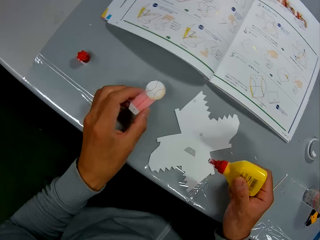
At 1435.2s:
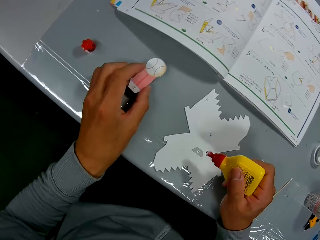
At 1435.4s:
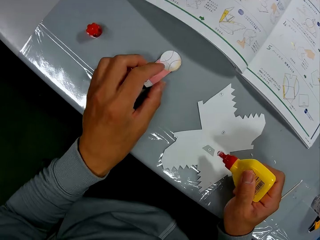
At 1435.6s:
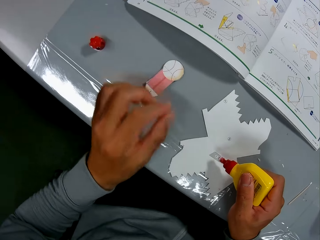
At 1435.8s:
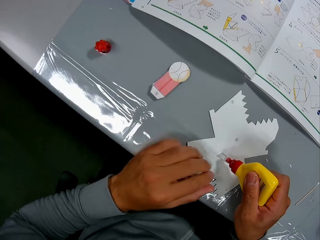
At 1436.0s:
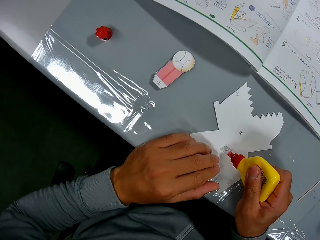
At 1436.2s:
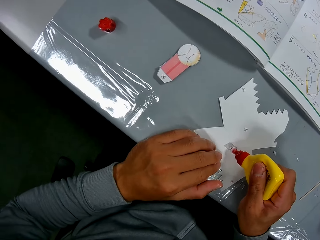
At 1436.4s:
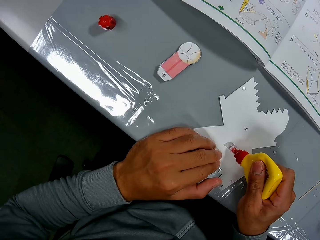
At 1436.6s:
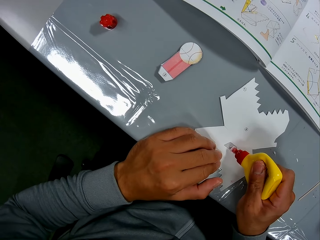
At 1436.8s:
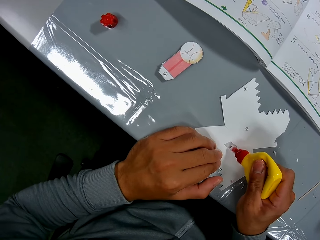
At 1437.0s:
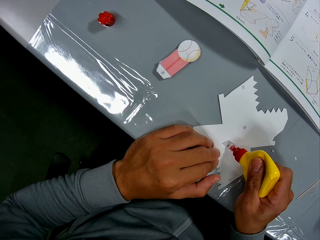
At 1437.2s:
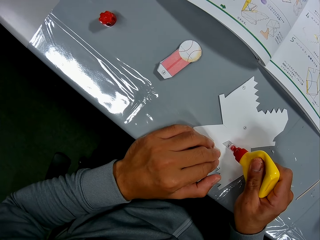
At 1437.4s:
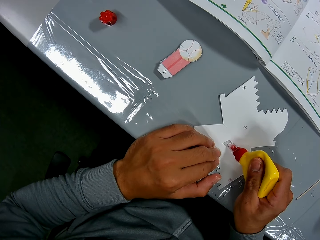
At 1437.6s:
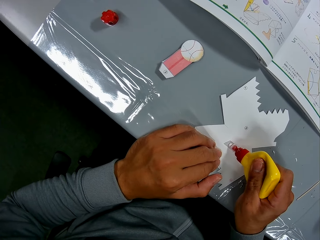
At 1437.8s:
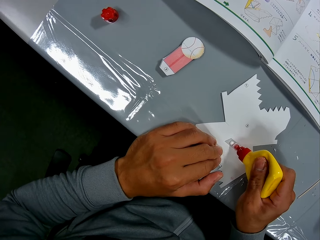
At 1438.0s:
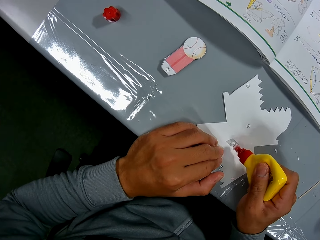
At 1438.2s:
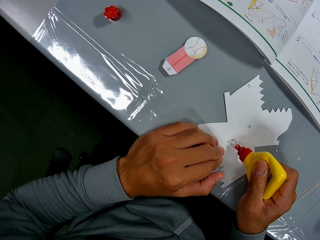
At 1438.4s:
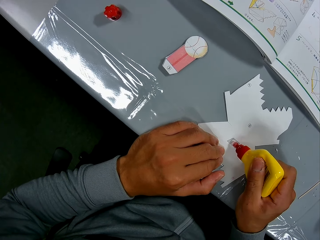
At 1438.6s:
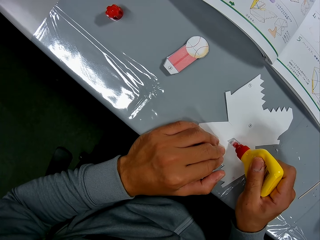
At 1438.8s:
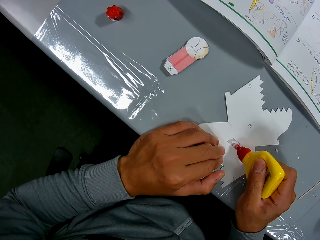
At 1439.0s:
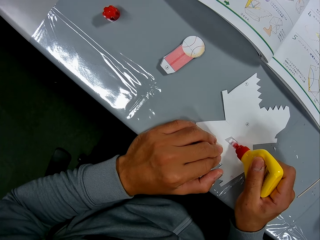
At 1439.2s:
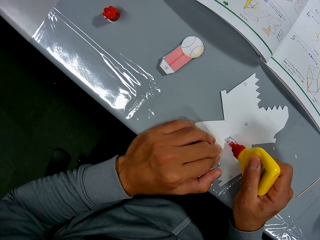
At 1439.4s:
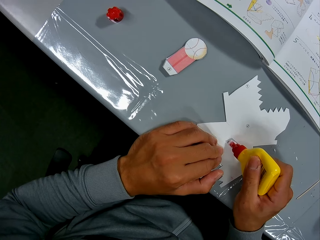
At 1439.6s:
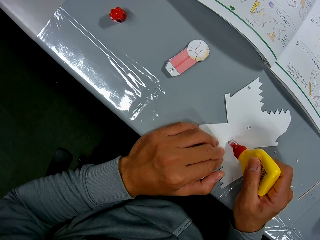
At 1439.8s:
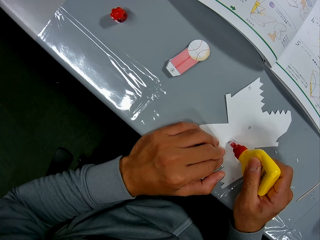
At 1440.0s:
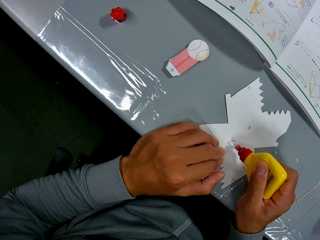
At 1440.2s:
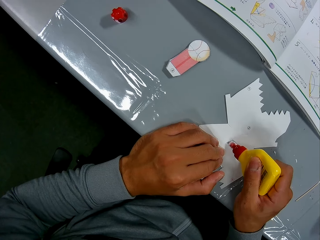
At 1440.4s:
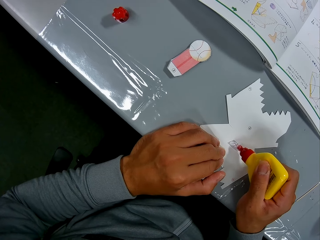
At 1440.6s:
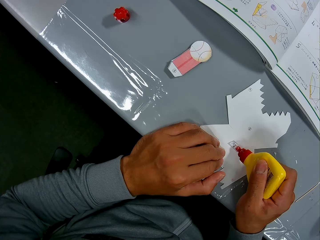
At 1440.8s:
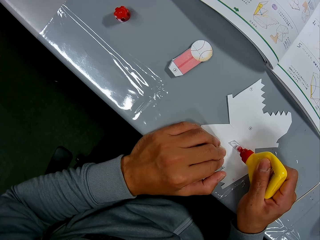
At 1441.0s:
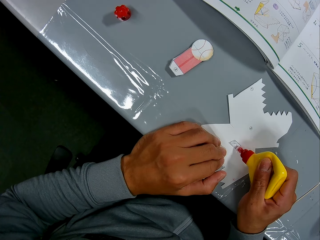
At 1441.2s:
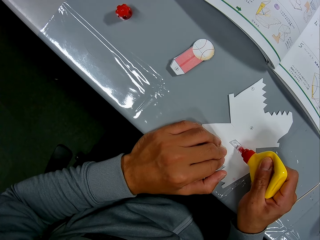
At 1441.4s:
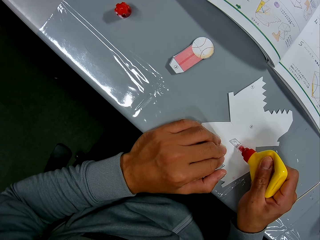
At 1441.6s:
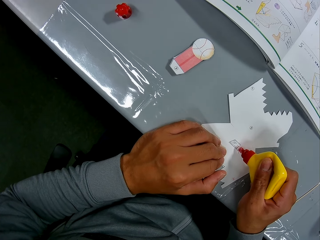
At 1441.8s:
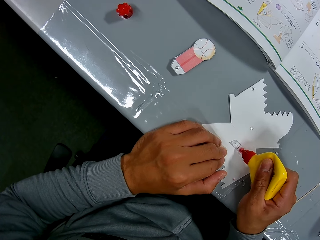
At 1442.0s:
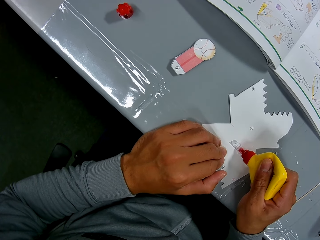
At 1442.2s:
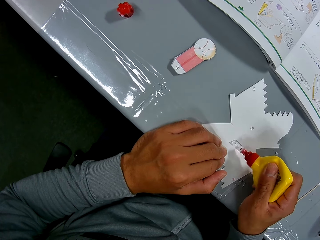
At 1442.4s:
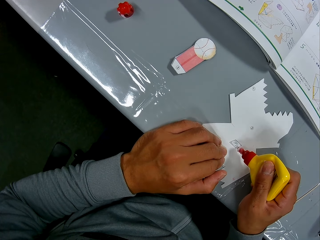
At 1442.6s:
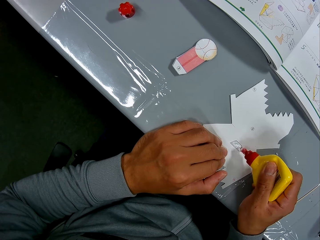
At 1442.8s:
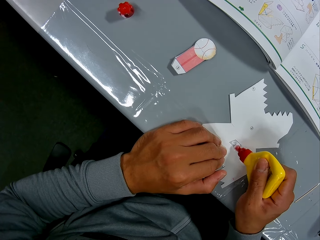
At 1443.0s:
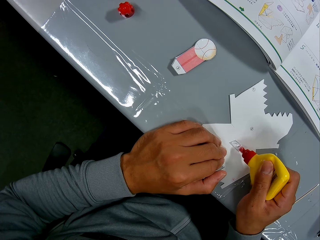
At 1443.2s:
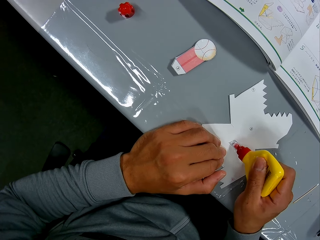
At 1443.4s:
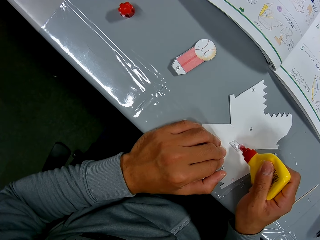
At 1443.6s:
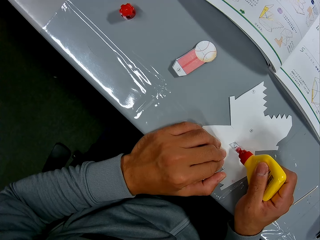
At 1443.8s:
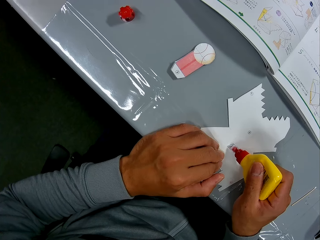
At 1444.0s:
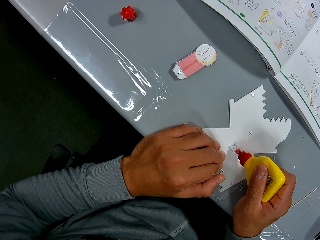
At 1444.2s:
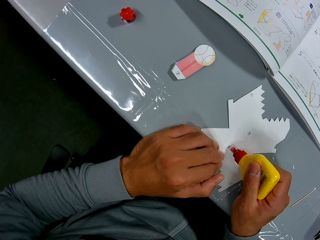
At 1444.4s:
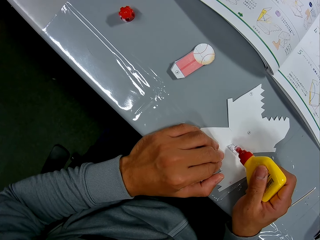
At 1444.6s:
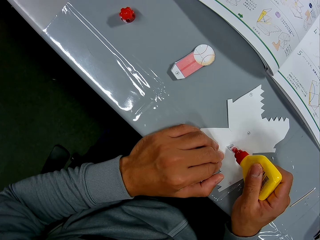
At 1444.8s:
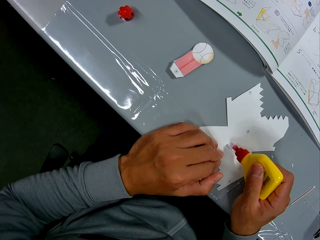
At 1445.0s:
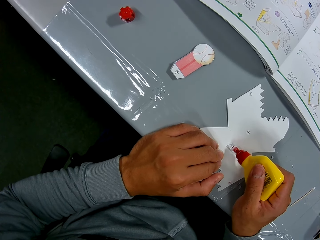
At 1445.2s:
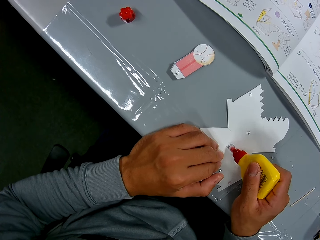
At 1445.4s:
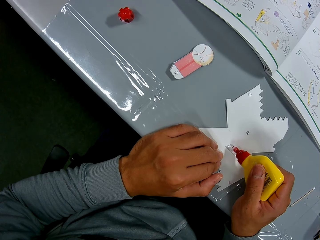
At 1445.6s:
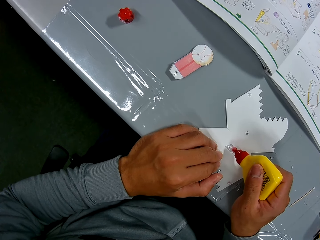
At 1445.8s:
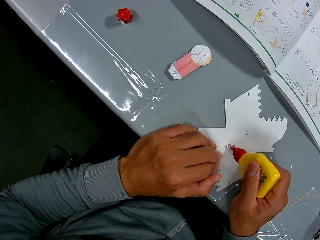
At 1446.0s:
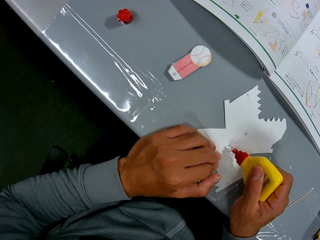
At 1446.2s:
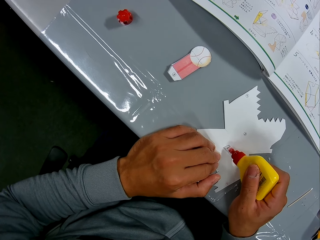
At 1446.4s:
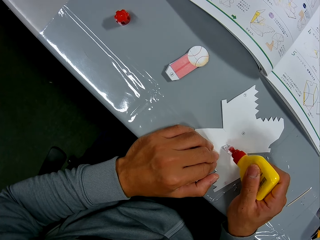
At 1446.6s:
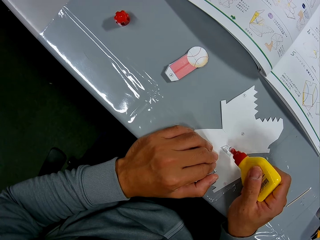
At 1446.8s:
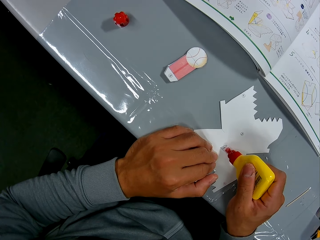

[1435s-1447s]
The camera wearer drops the carved paper on the table. They put glue on the carved paper on the table.

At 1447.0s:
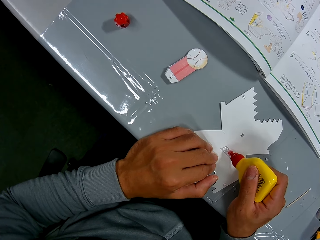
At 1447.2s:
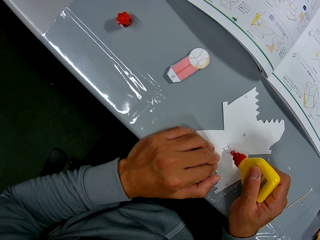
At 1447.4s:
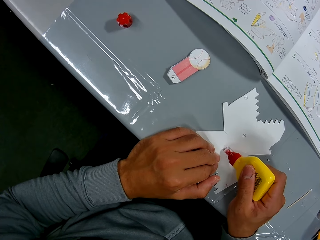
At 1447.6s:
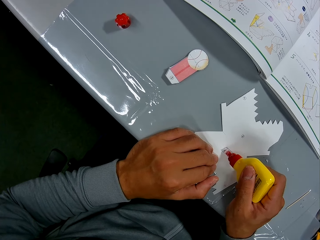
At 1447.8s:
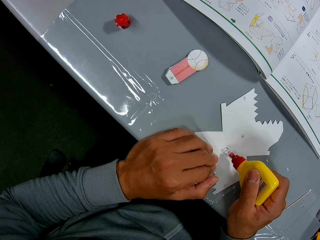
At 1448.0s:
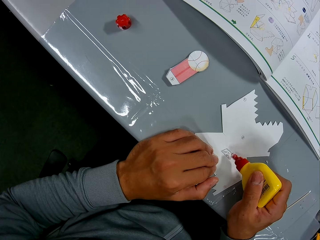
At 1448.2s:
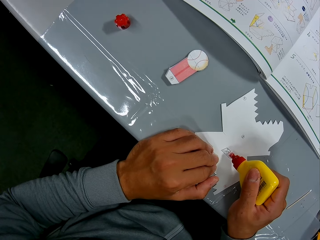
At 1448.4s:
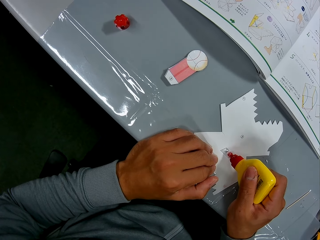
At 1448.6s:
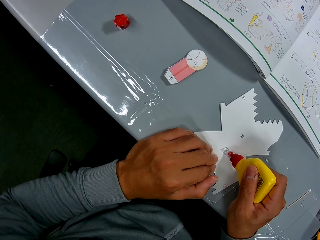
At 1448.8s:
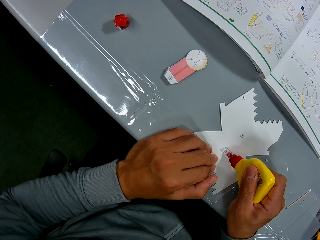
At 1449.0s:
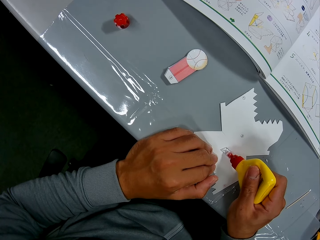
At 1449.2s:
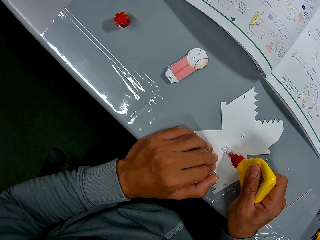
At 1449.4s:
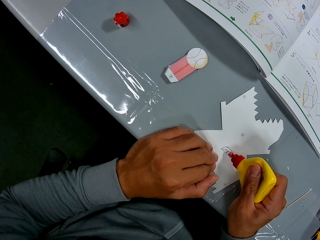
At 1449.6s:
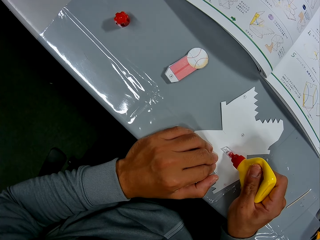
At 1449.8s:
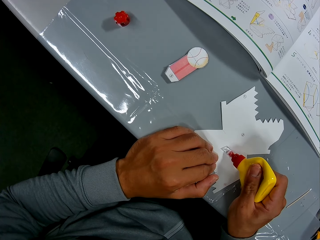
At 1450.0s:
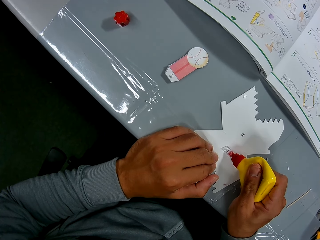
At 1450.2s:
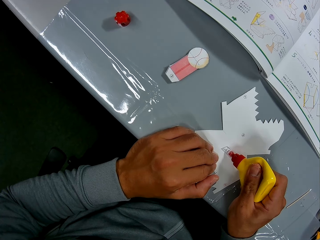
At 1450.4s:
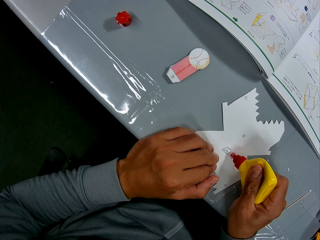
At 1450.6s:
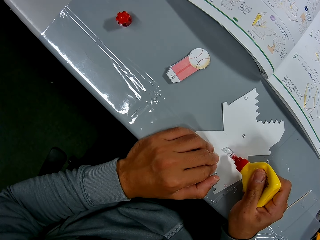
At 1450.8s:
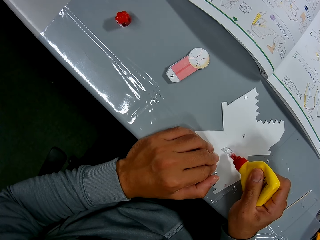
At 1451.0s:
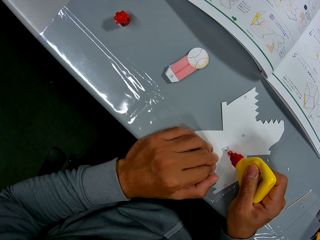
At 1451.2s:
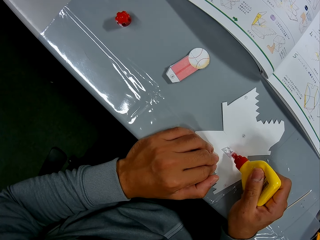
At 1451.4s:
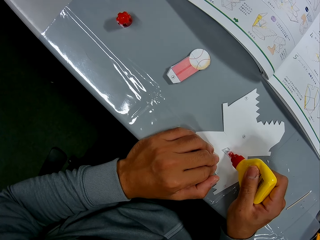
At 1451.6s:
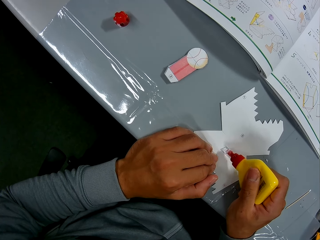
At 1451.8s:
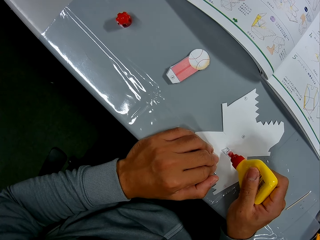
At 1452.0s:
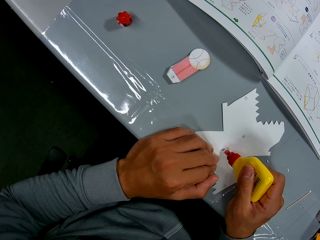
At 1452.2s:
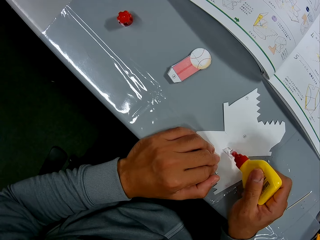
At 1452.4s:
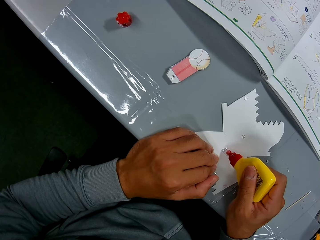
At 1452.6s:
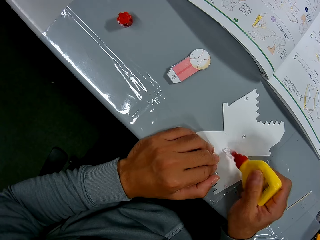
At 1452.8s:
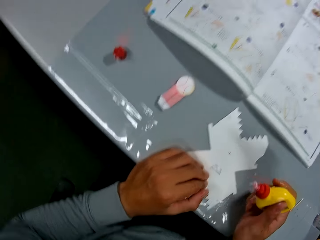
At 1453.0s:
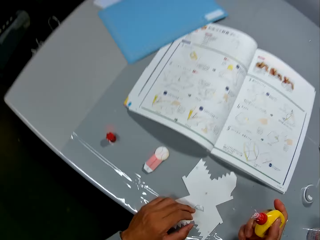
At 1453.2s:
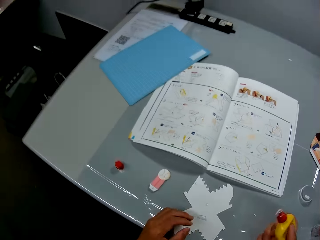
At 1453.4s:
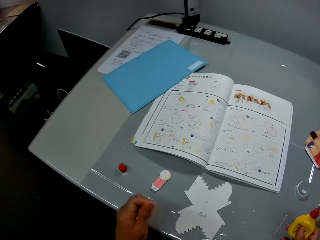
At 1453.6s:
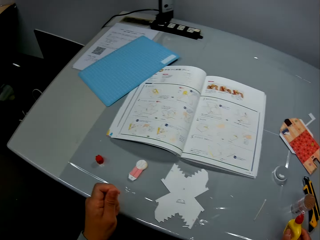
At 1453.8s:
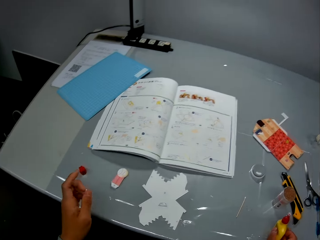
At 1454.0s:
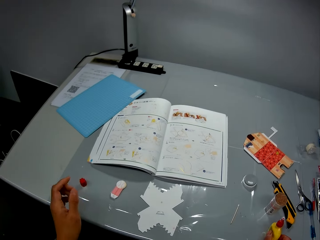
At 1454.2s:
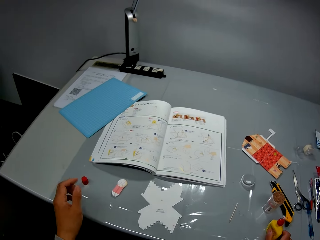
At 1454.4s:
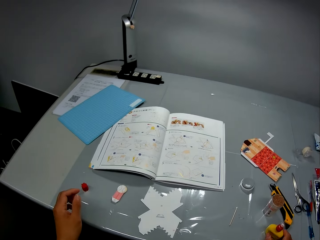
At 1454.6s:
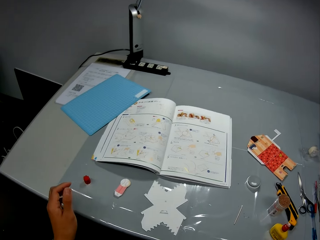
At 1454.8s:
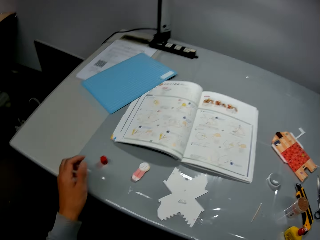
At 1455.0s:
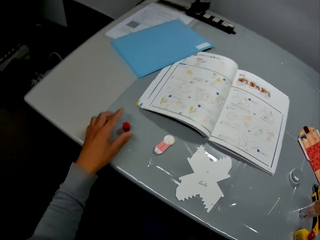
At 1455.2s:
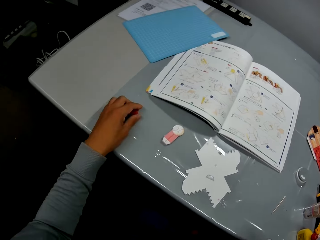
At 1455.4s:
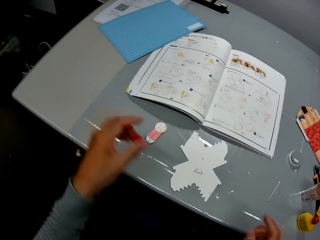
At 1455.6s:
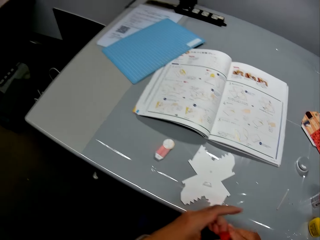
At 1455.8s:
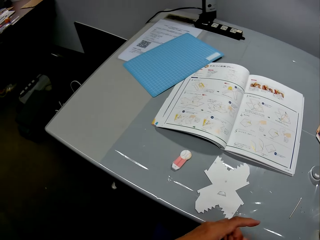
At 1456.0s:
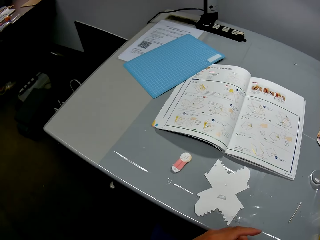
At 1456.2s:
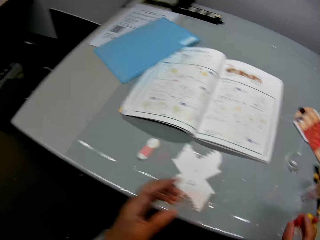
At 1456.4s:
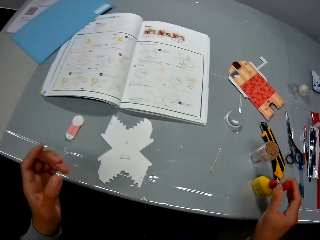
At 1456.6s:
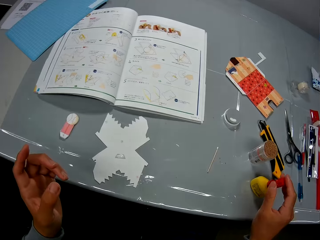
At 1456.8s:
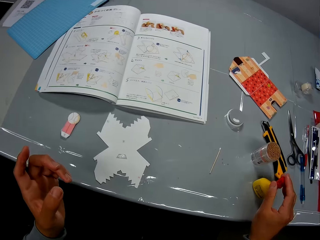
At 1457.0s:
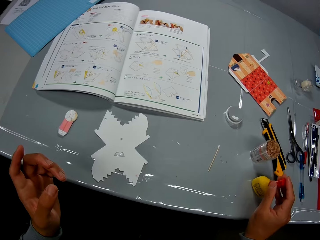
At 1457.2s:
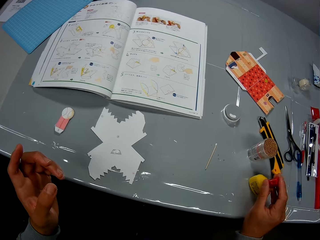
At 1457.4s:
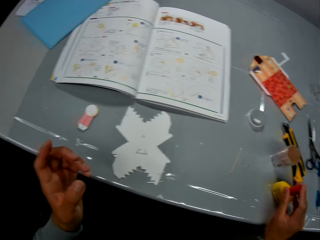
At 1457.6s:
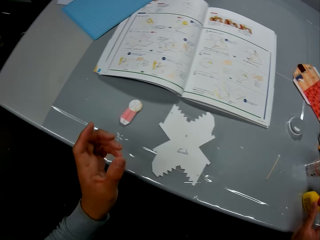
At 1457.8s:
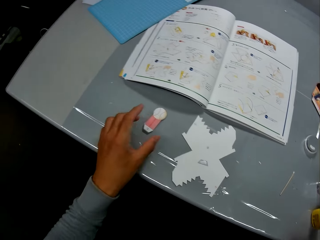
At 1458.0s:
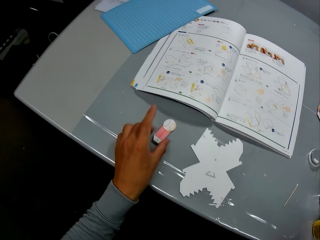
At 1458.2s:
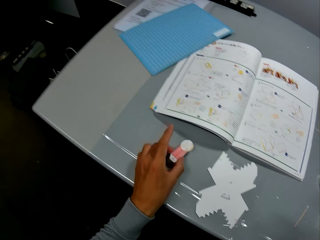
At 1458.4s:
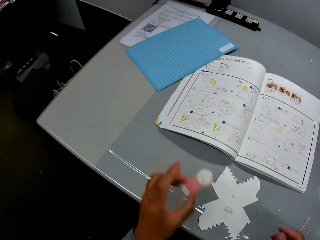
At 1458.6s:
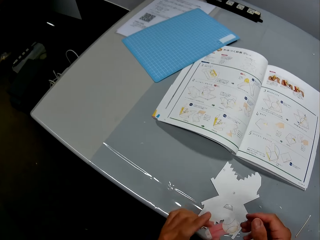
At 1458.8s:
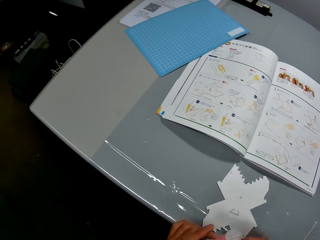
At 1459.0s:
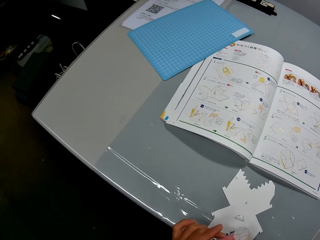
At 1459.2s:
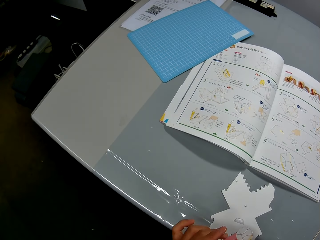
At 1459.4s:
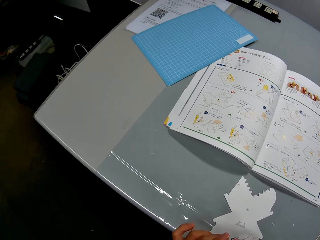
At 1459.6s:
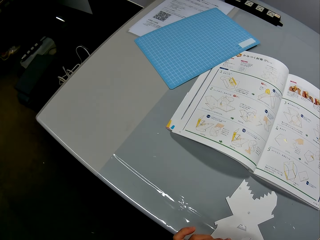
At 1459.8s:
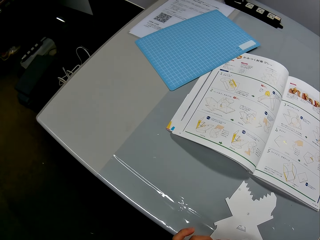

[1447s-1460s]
The camera wearer drops the glue on the table. He picks up the glue cover with his left hand. He covers the glue bottle. He picks up the carved paper or piece of paper with his left hand. He looks at the piece of paper.
